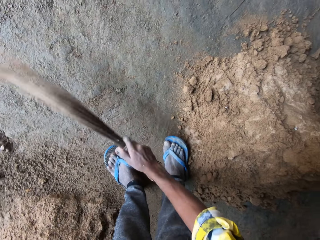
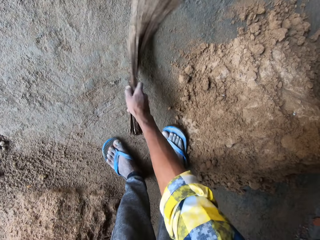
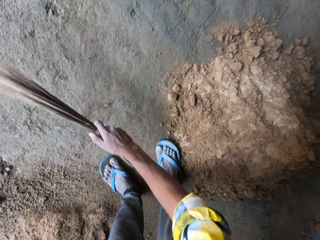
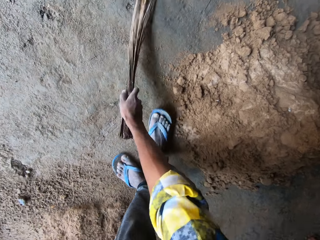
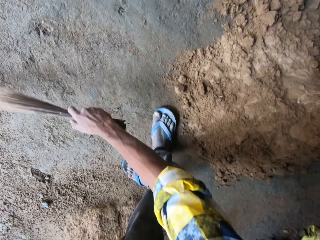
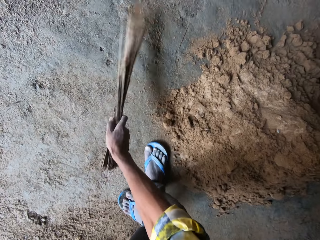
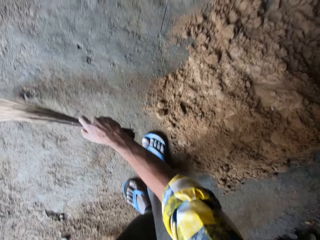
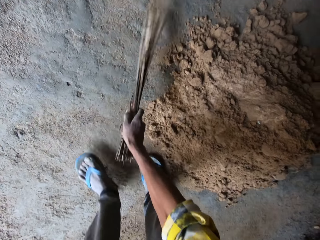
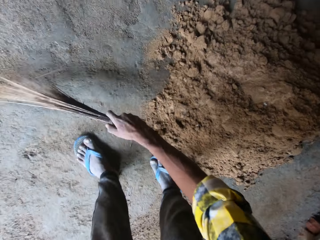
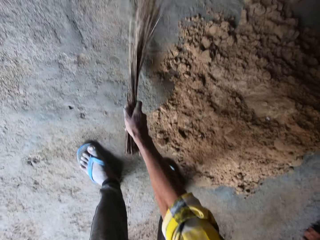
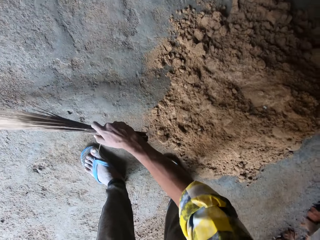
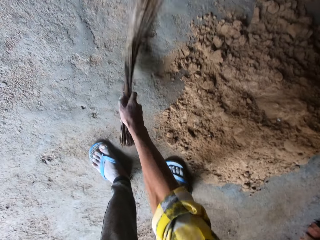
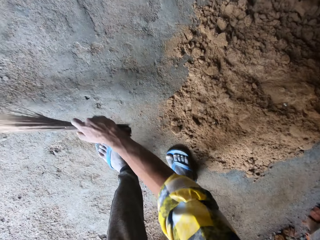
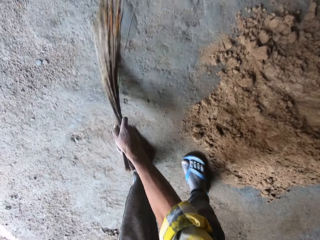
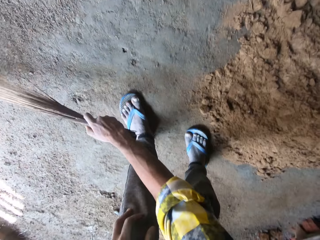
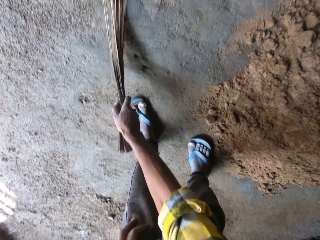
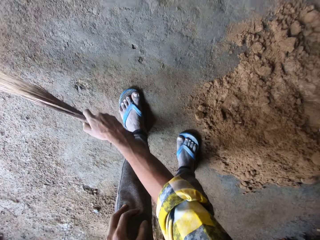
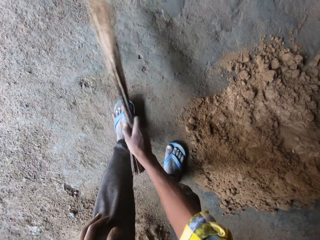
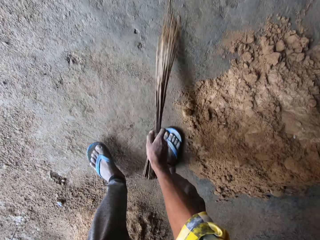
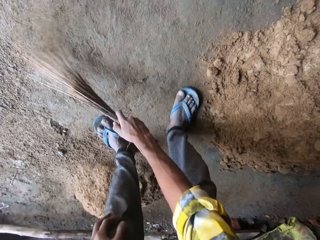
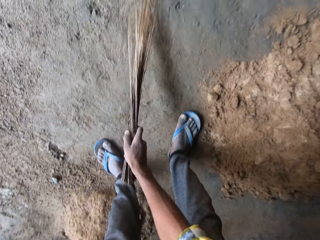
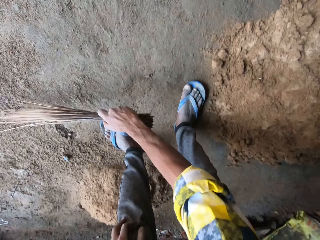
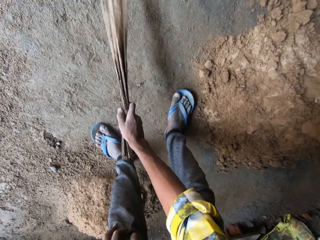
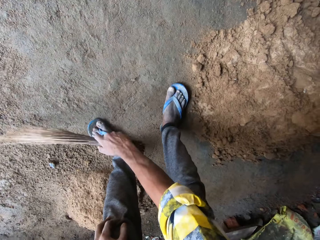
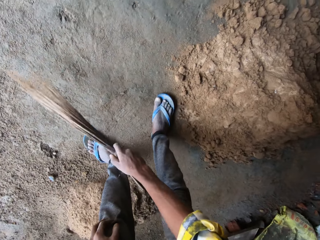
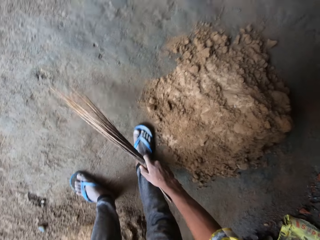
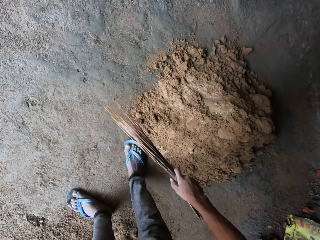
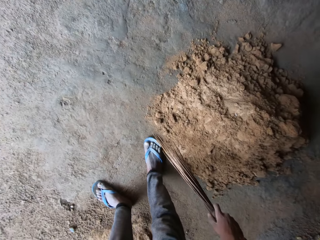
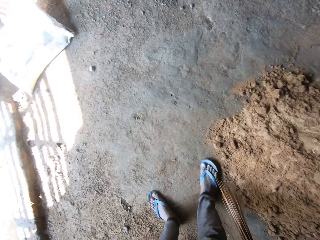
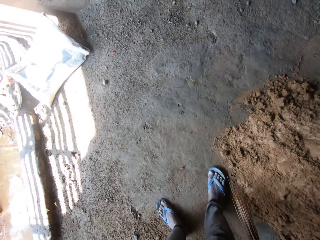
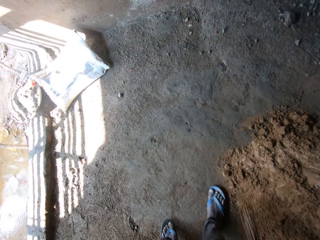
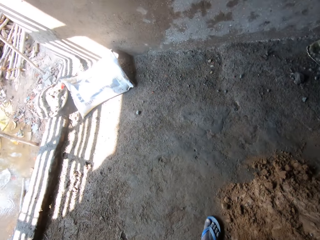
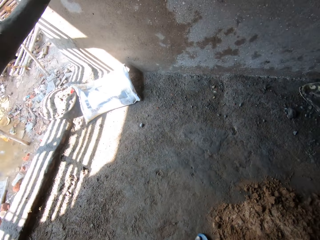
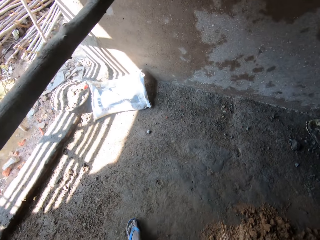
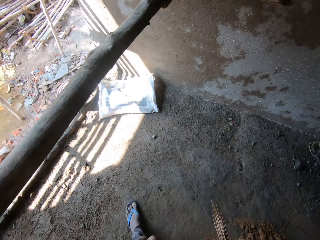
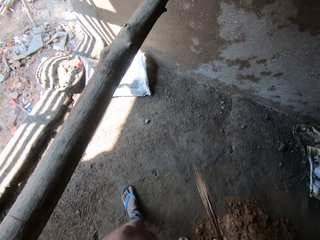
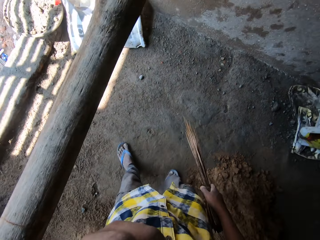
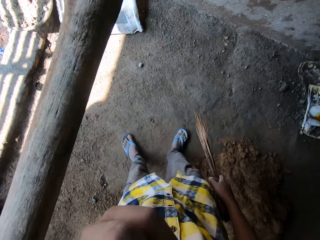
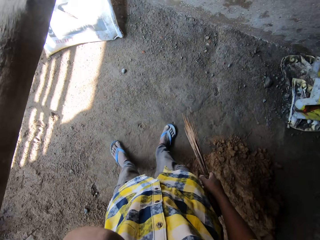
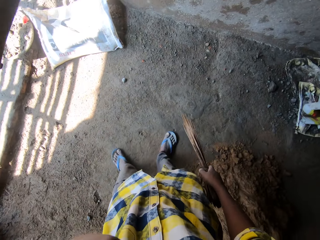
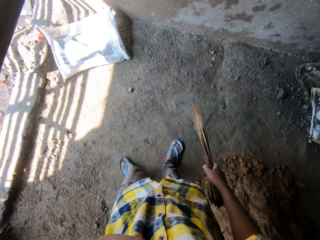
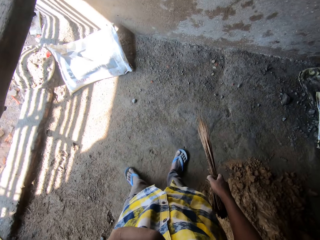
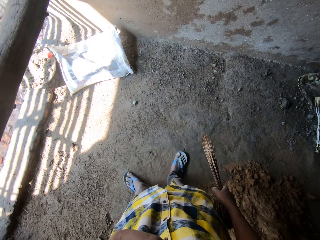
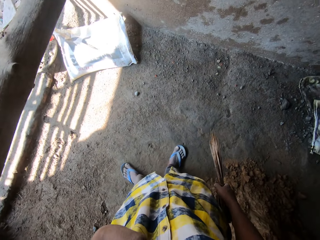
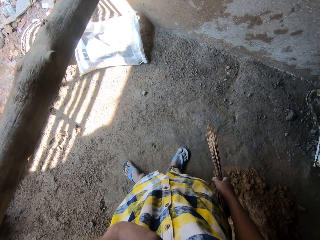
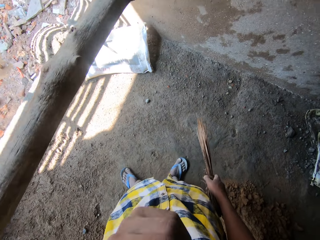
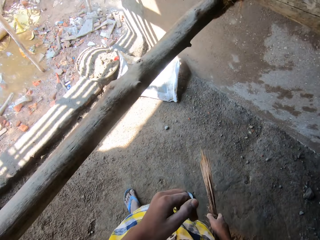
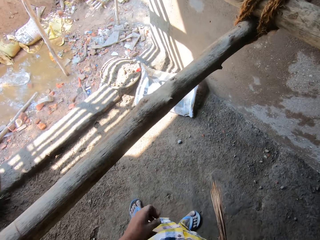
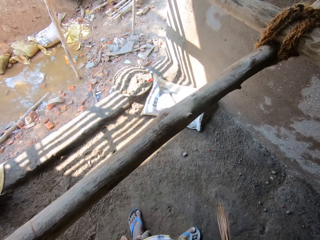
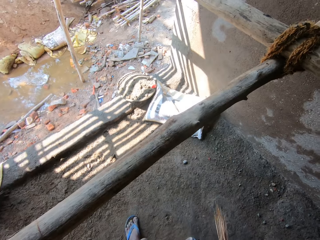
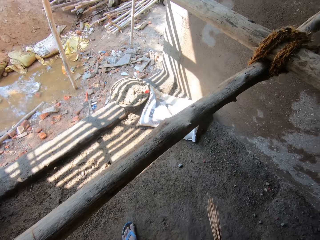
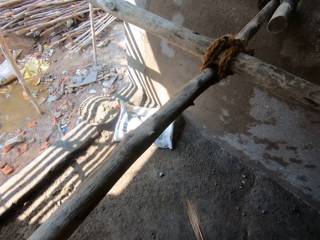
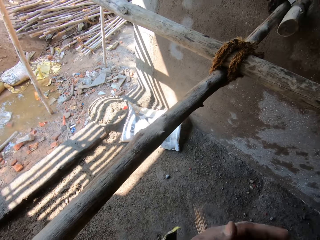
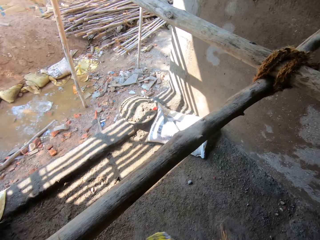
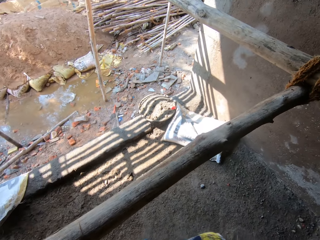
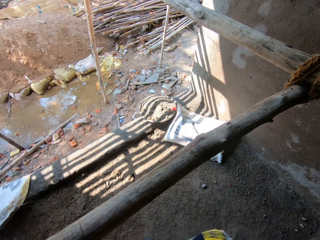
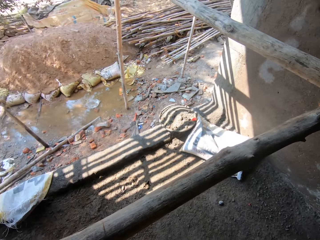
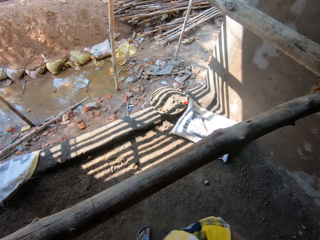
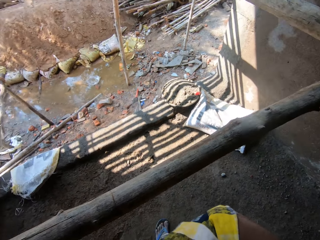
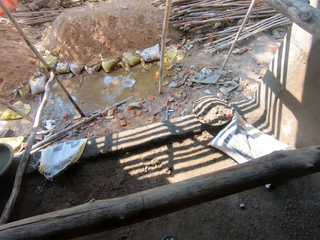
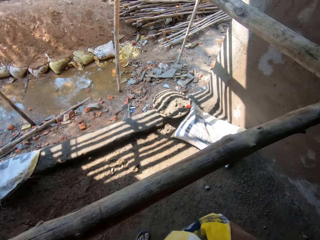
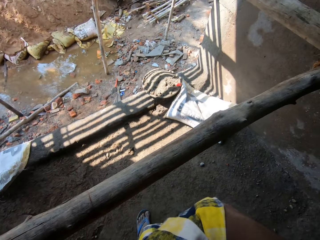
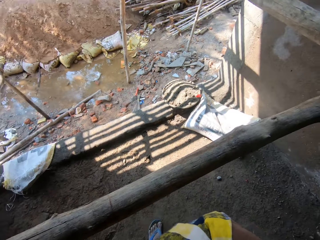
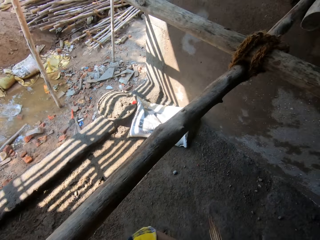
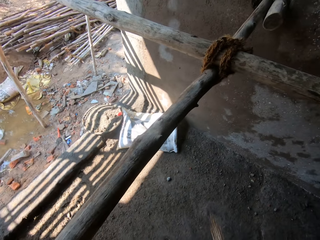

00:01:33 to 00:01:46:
The camera wearer stands beside the wood rod. They look around the field.

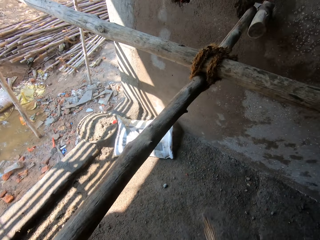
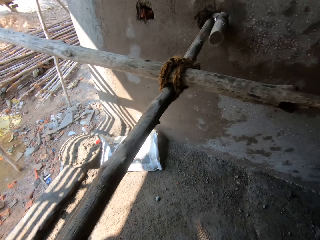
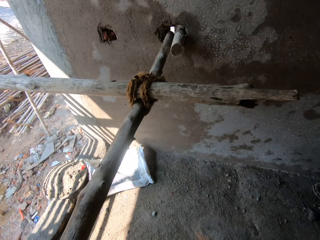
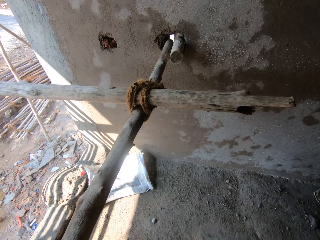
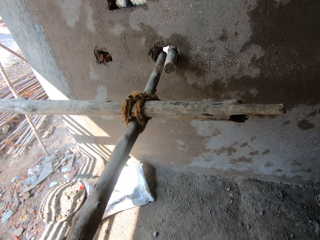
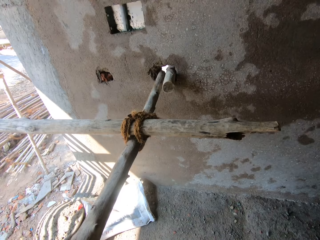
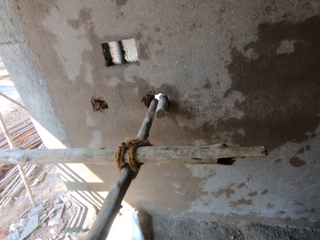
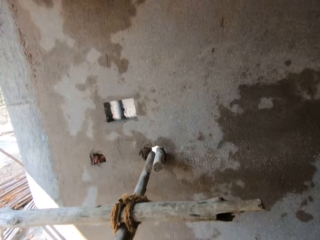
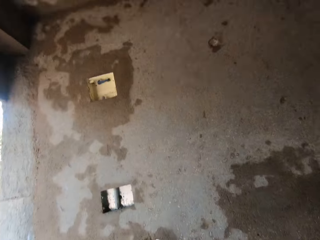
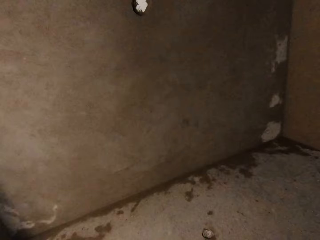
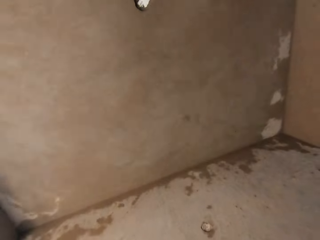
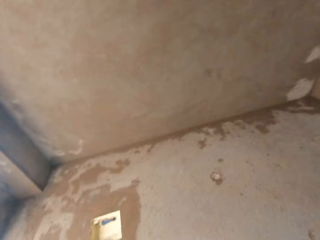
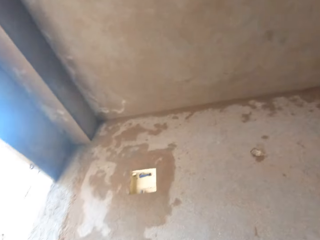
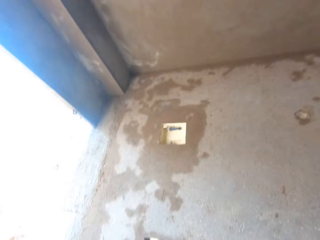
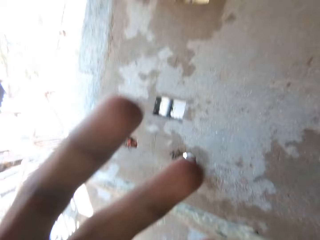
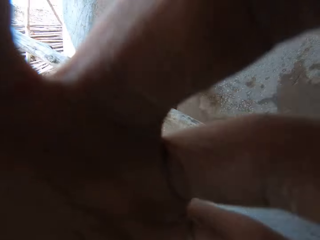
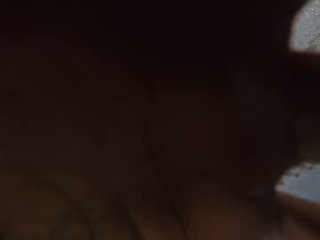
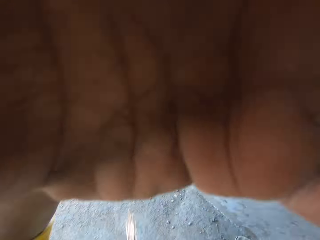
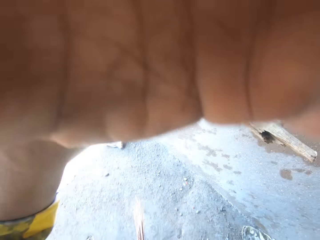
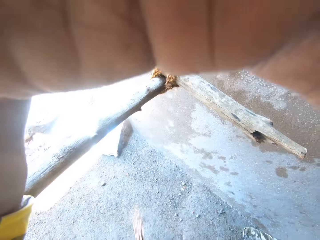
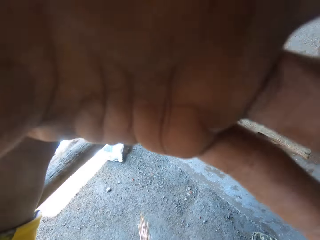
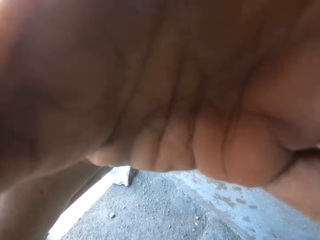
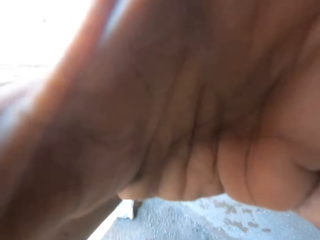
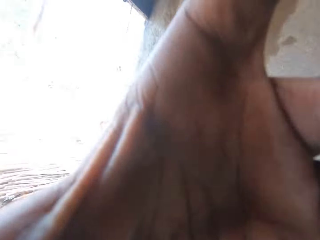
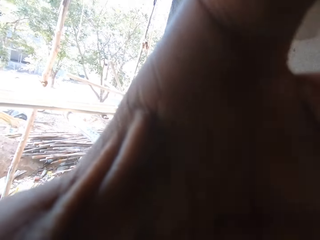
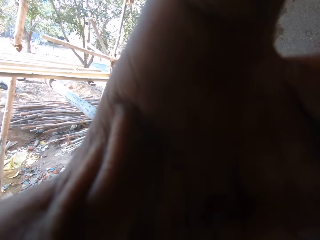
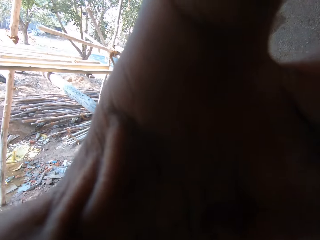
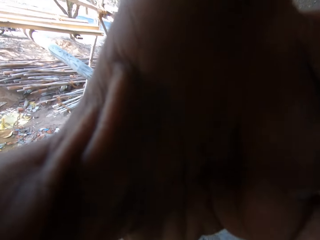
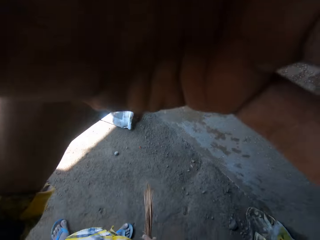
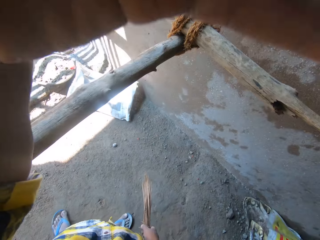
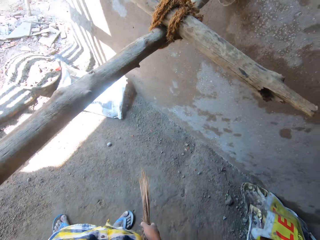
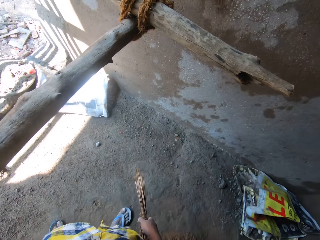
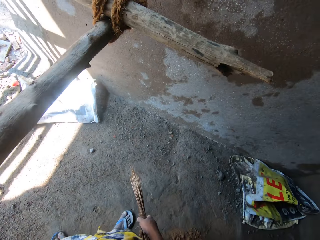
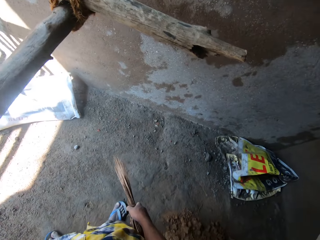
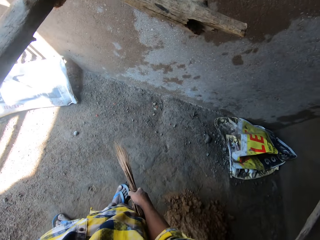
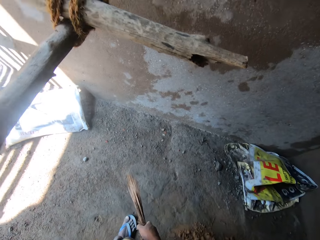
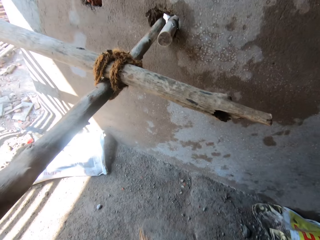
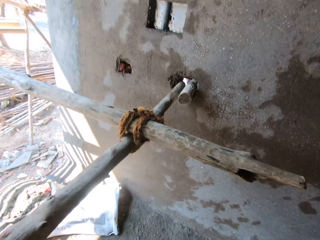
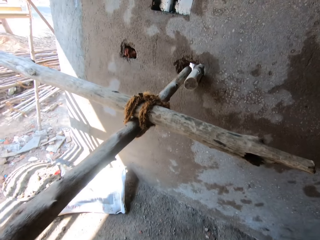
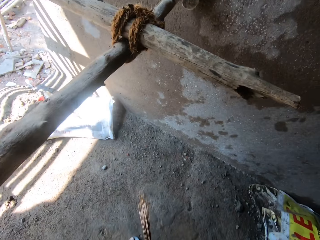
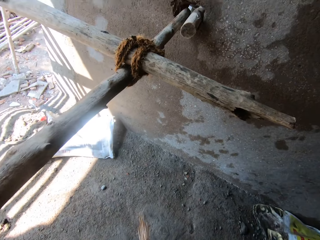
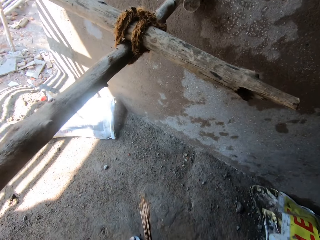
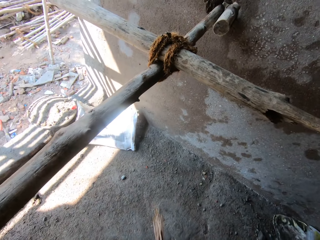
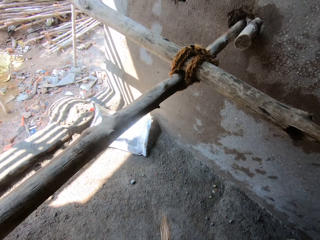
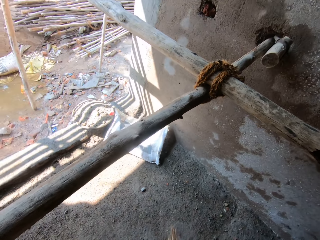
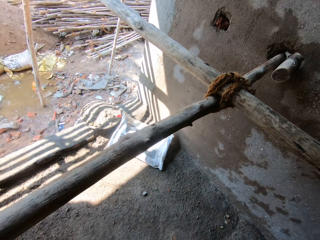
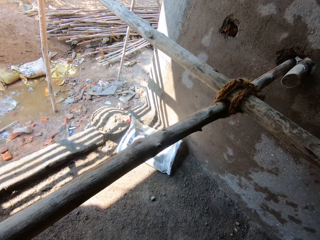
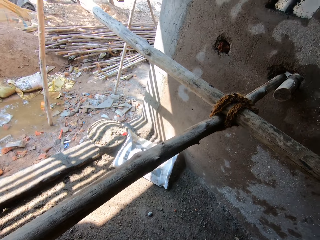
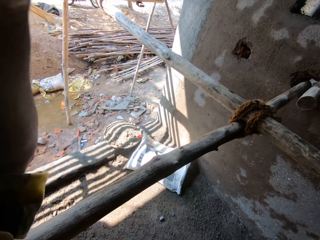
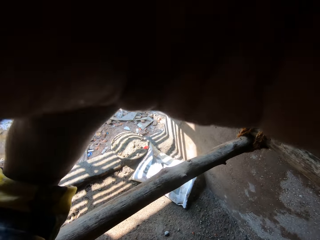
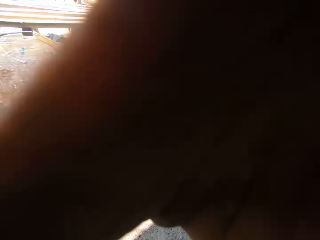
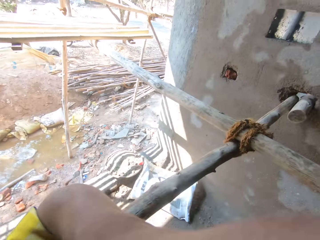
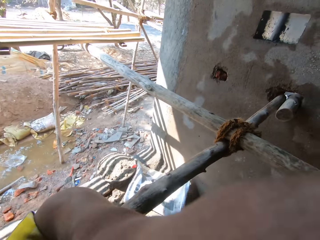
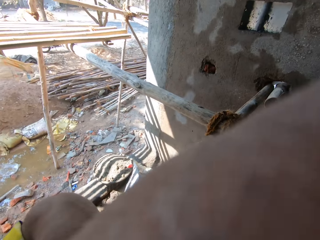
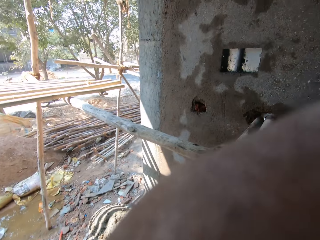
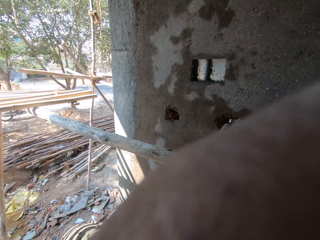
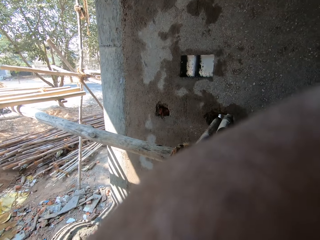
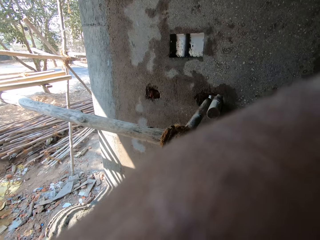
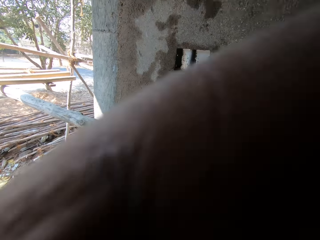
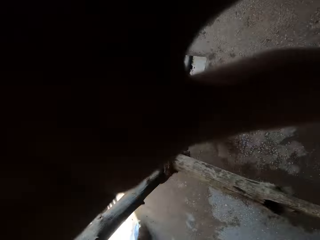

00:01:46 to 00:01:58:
The camera wearer looks at the ceiling. They adjust the camera. They look at the floor. They adjust the camera.
